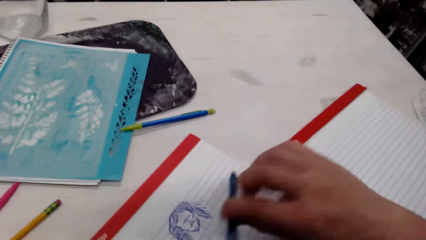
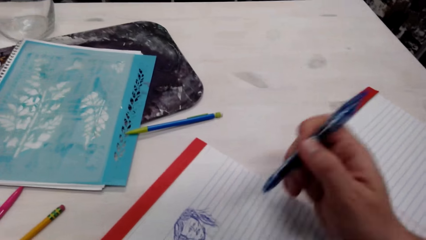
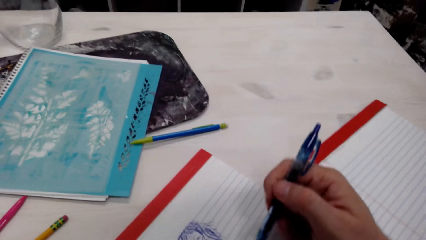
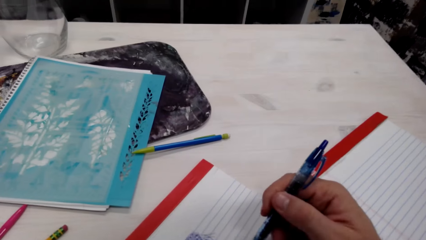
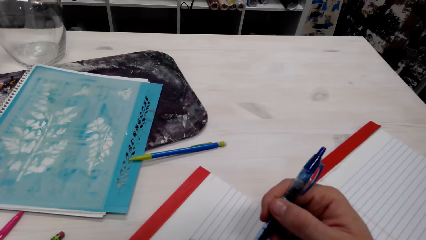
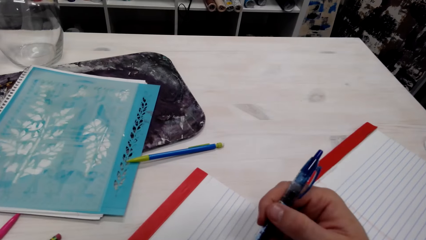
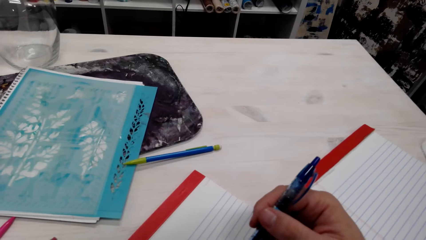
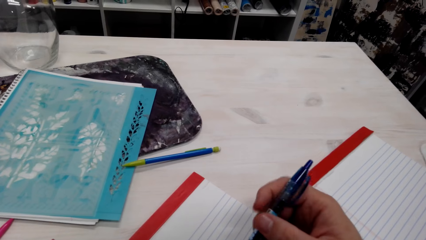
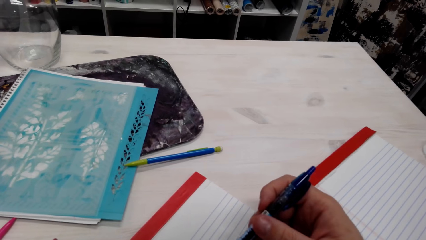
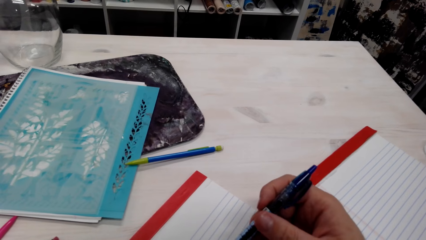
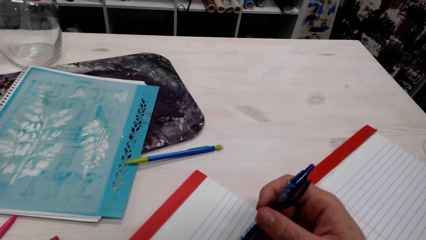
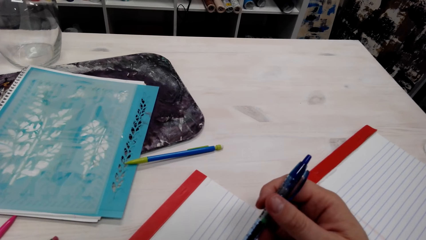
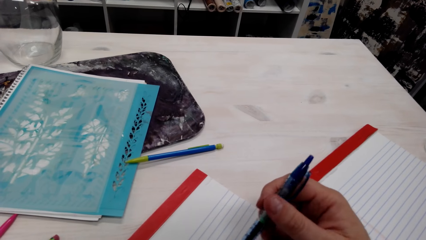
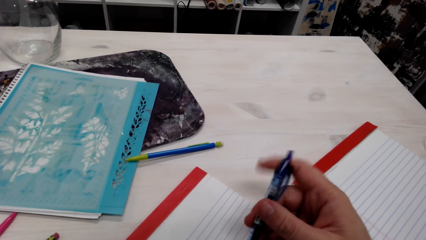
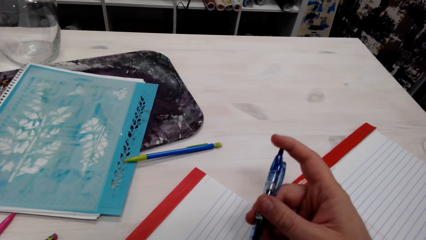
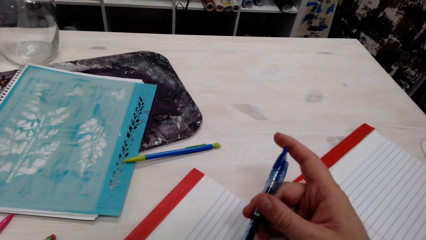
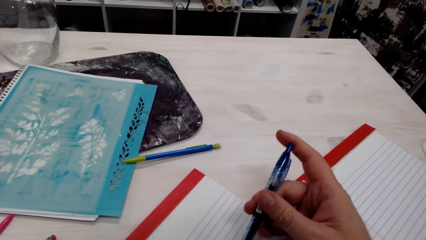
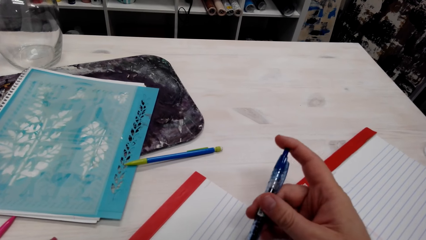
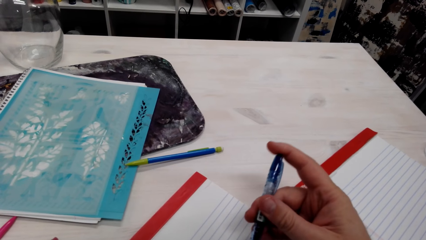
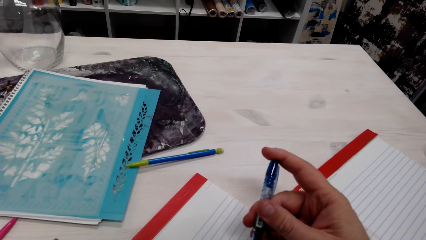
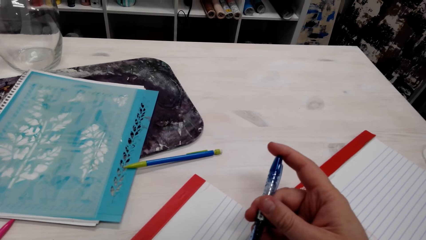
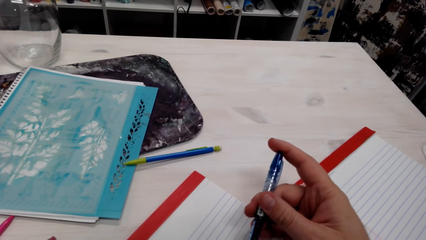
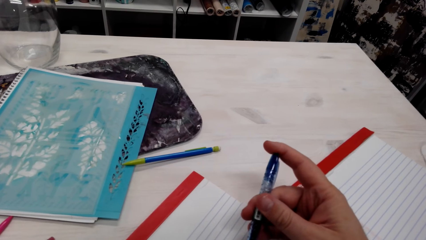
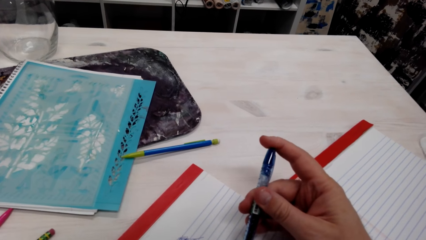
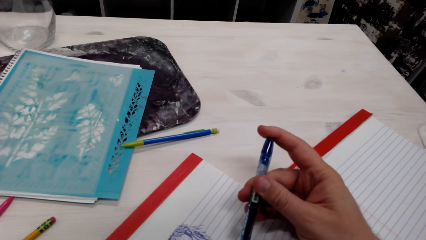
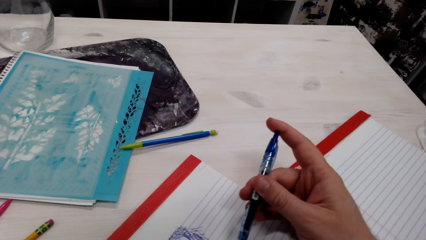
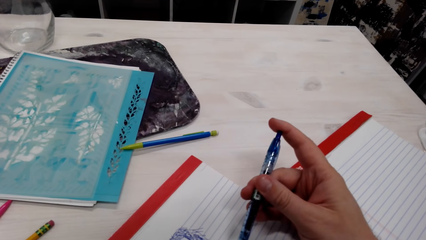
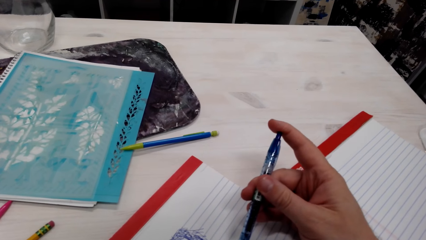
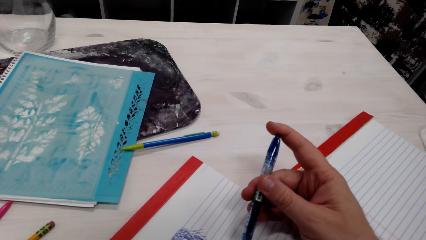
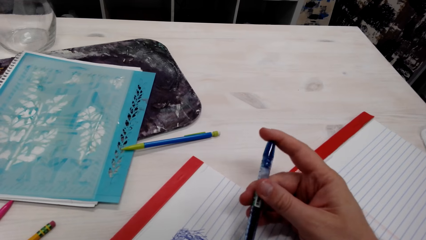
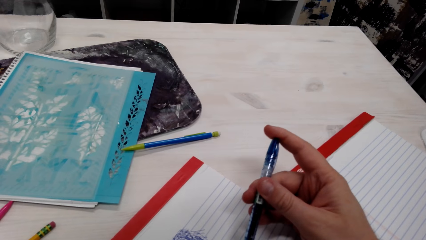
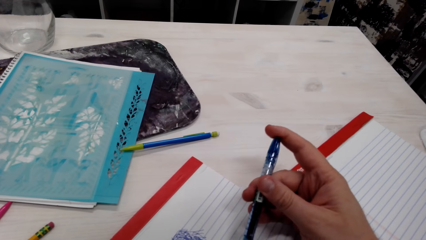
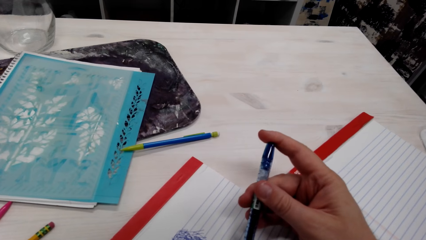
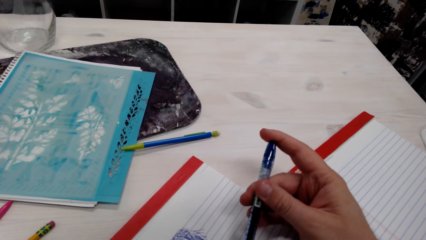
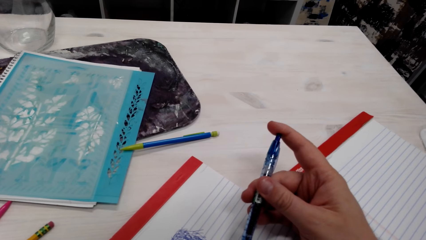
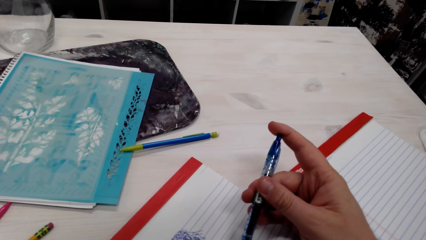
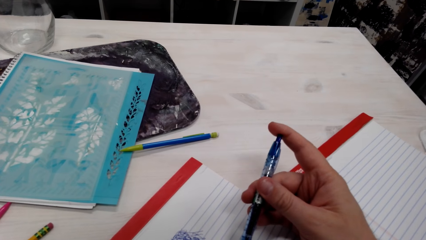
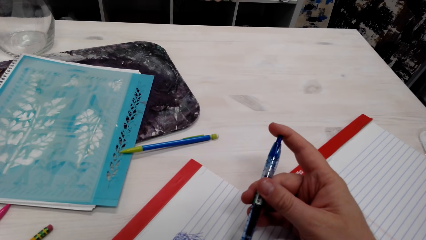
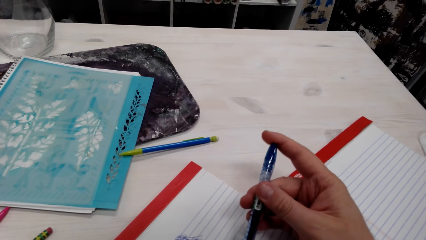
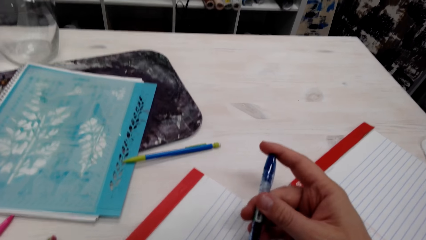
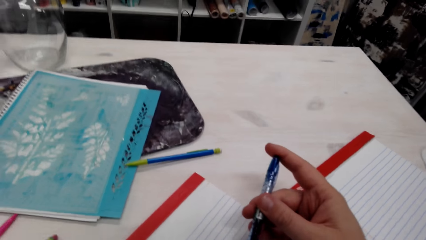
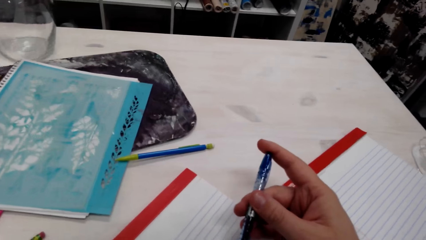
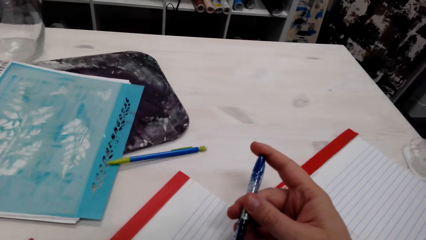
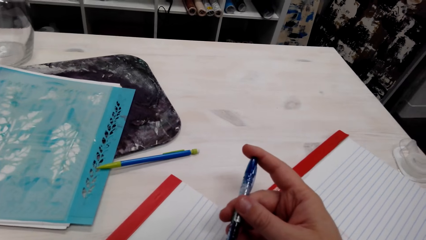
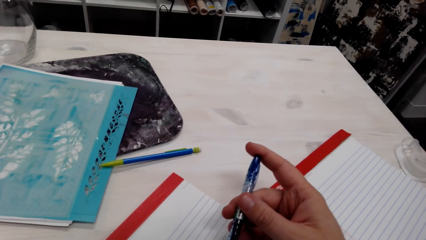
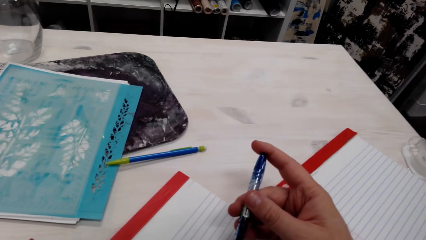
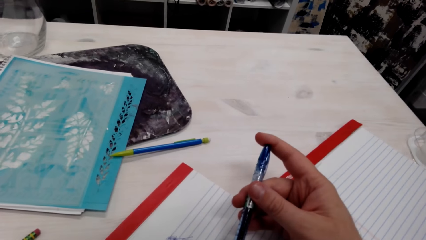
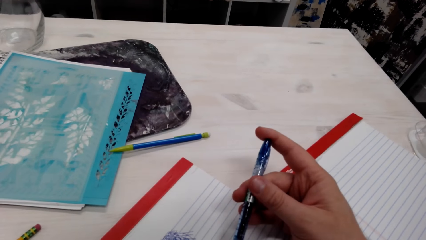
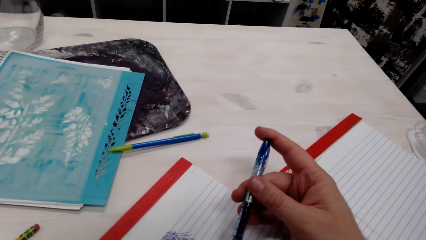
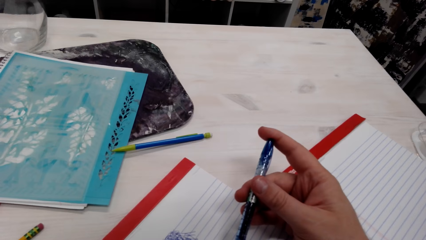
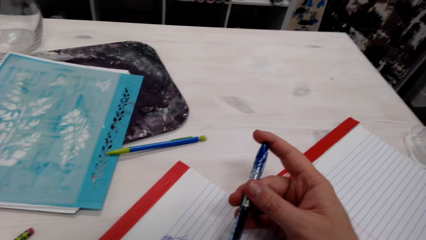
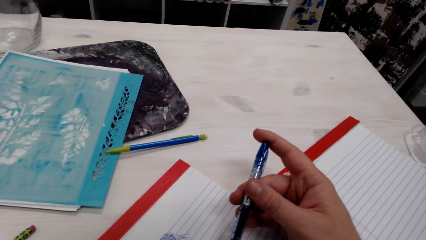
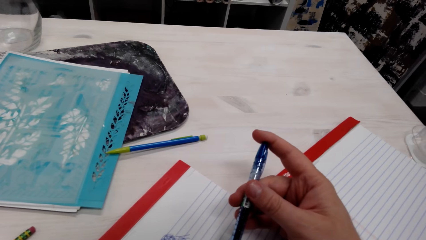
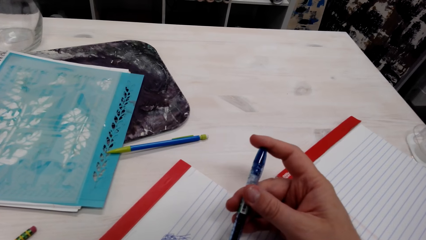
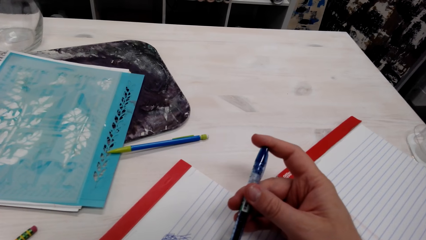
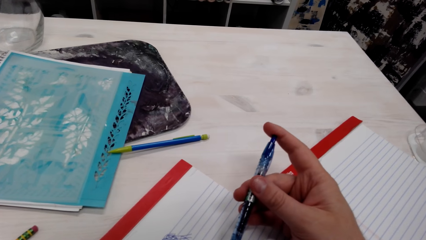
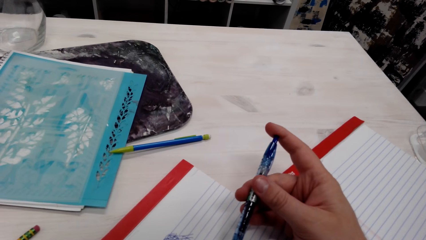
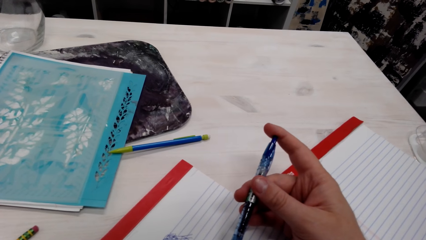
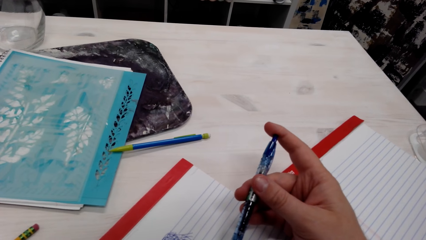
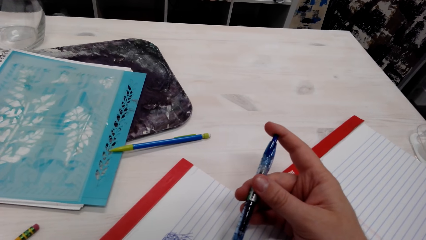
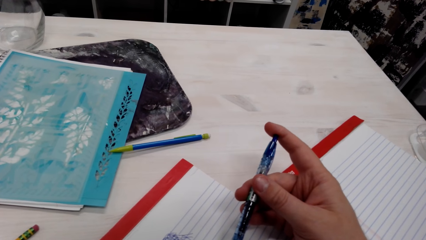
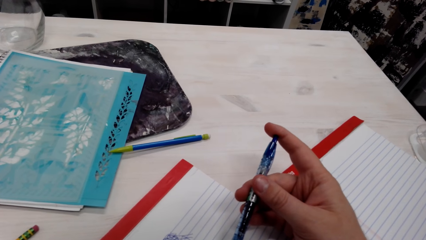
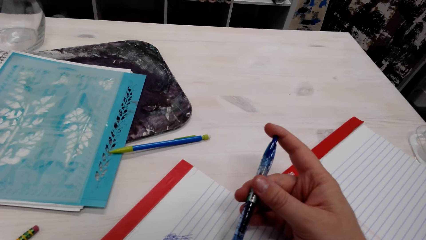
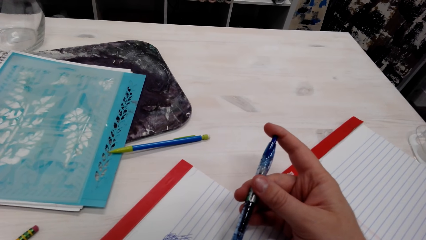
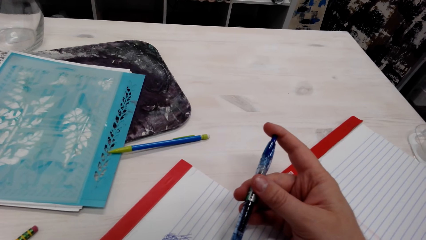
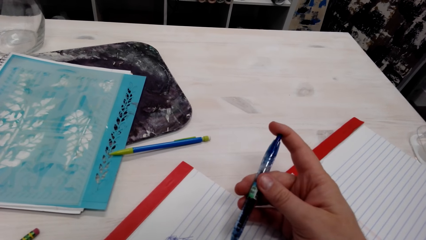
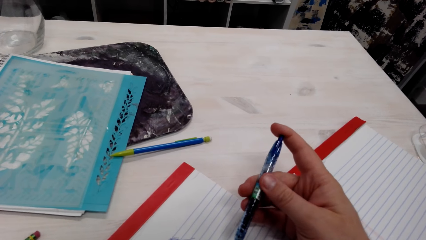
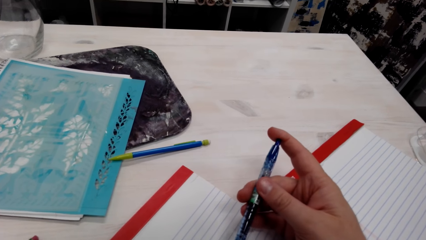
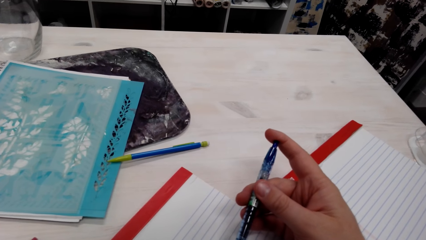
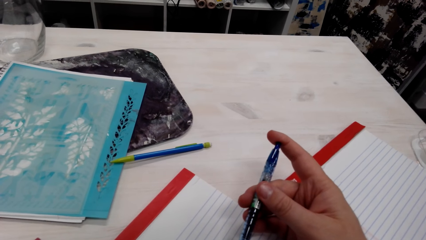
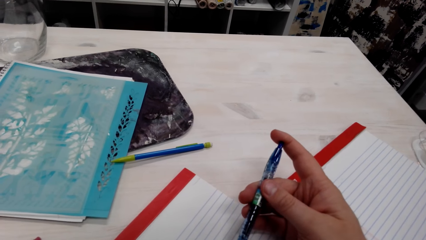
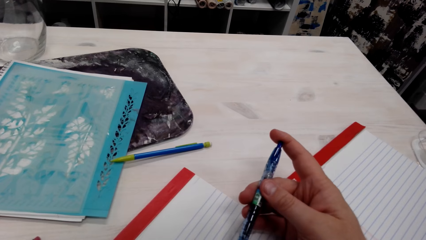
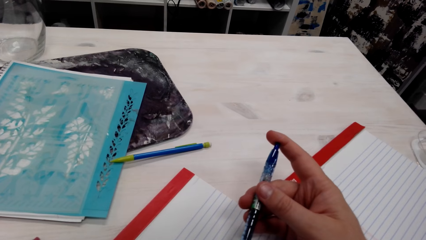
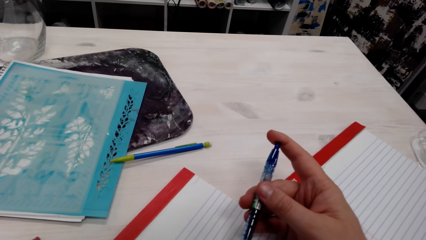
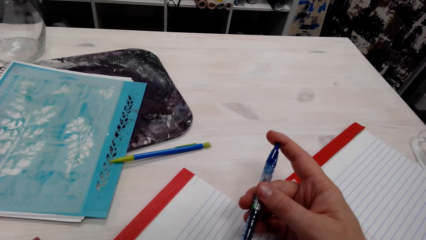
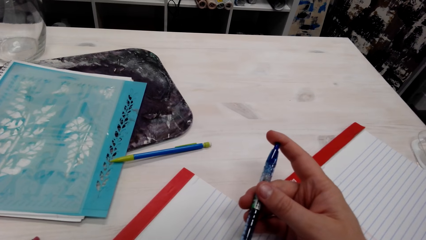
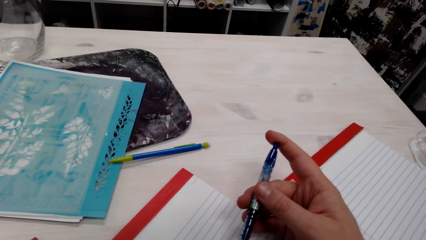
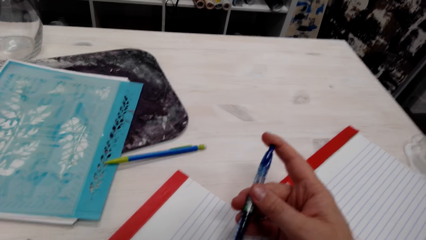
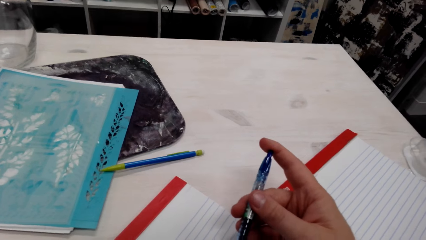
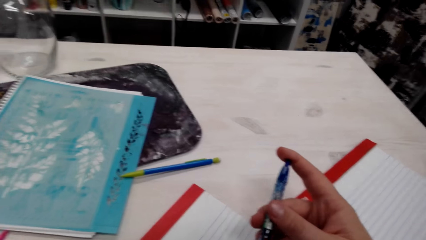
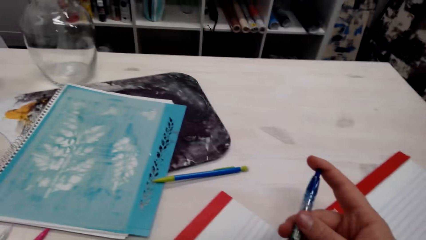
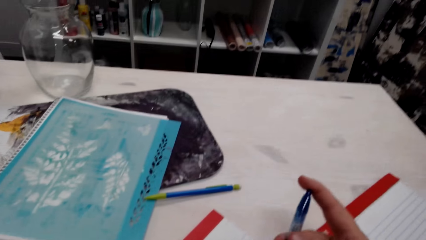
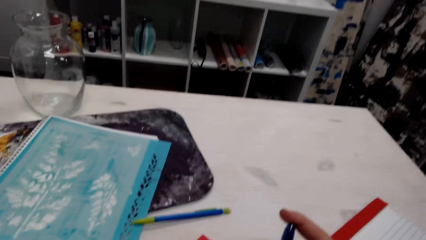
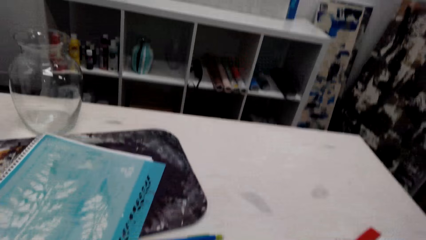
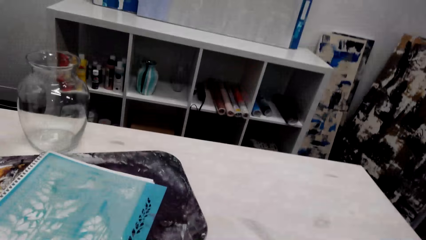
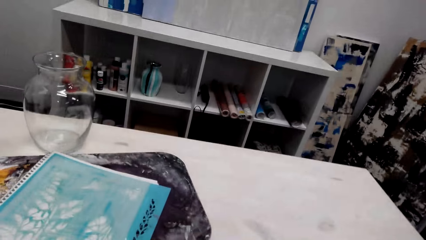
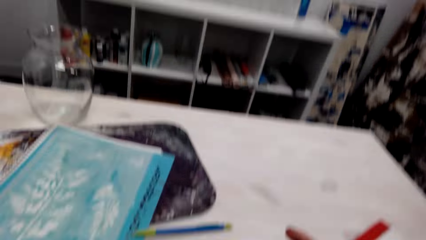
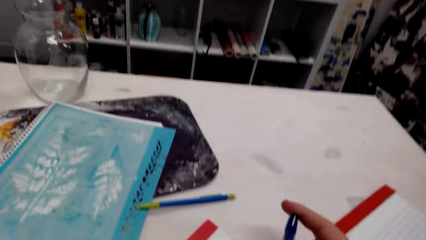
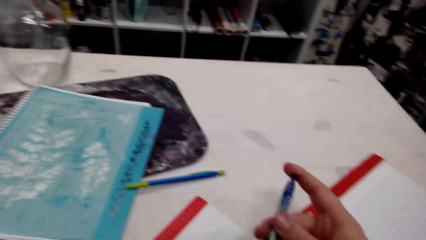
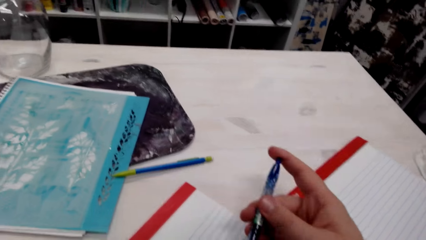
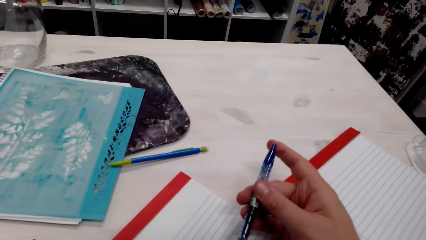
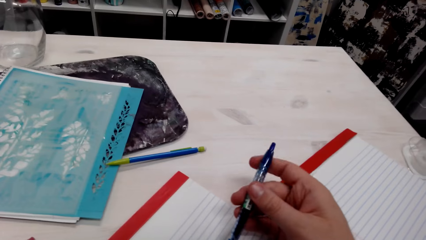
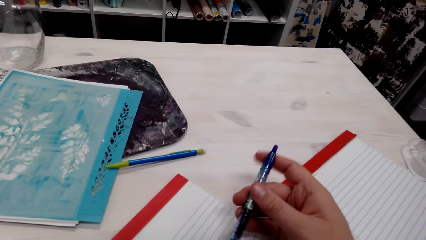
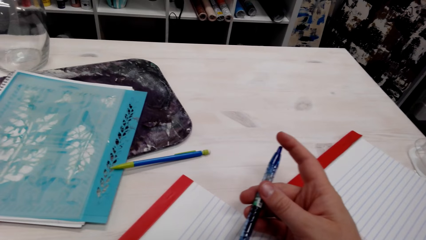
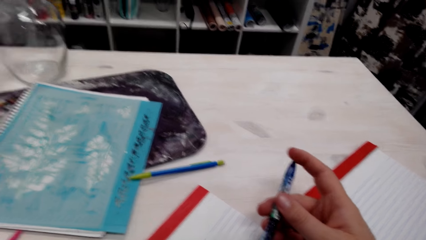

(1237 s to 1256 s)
The camera wearer talks with a person. They draw a drawing. They talk over the phone. They talk with the person. They play with a pen. The person speaks with another person. The camera wearer laughs. They talk with the first person.
